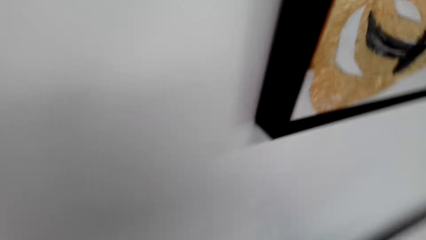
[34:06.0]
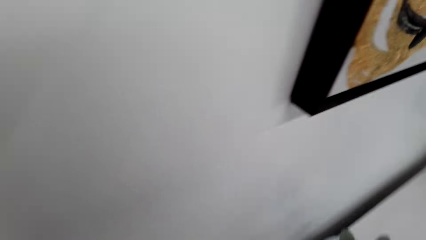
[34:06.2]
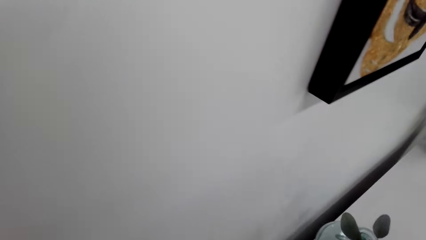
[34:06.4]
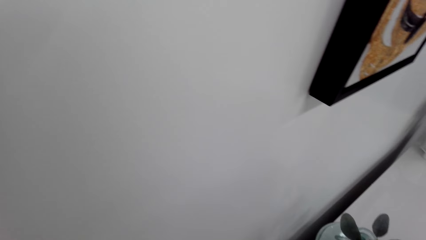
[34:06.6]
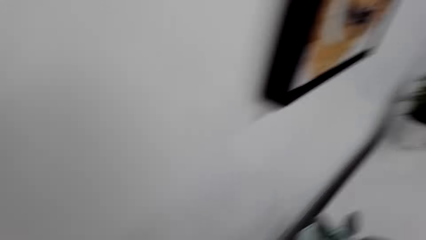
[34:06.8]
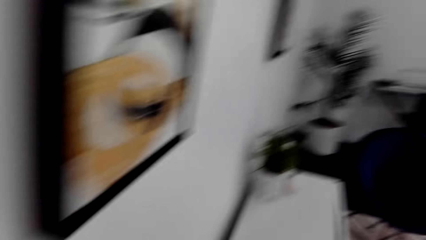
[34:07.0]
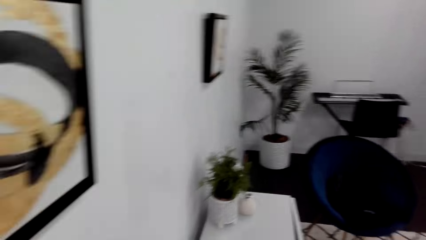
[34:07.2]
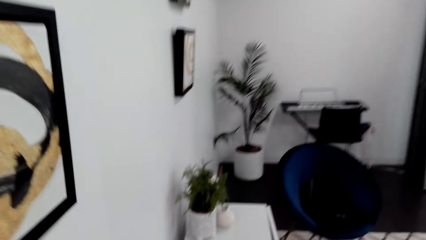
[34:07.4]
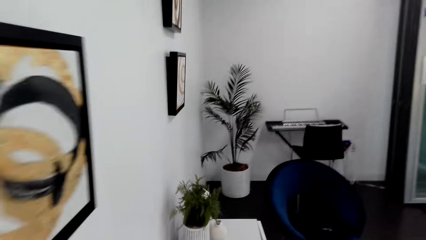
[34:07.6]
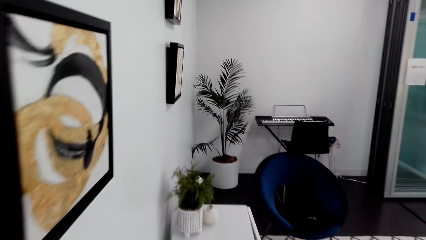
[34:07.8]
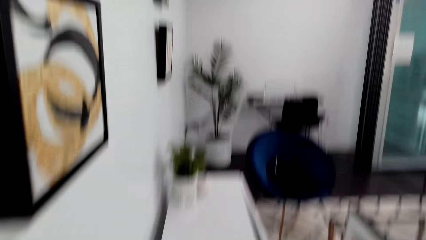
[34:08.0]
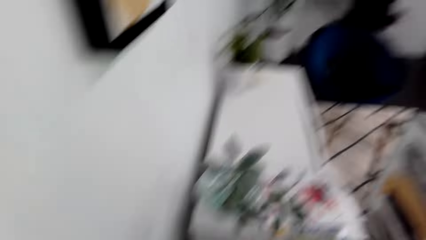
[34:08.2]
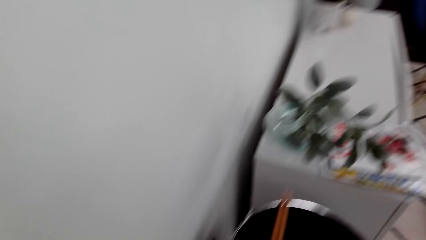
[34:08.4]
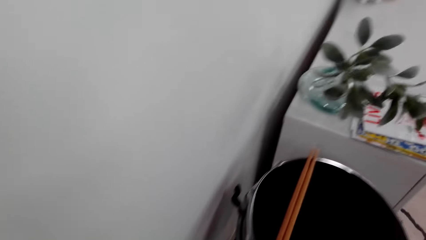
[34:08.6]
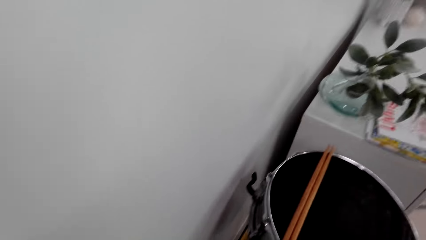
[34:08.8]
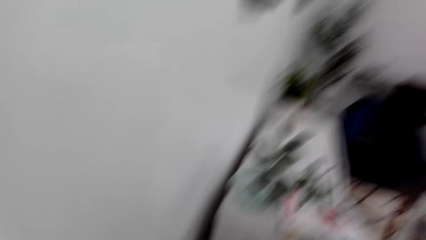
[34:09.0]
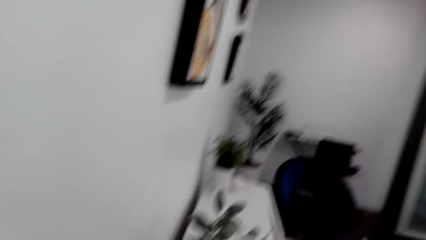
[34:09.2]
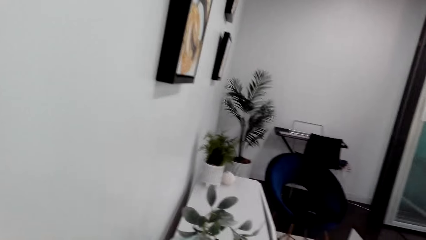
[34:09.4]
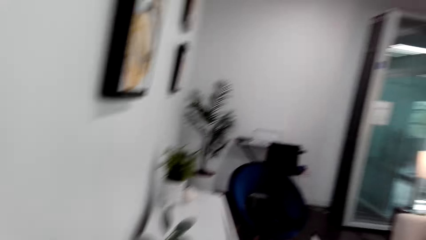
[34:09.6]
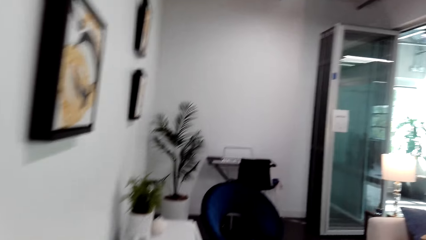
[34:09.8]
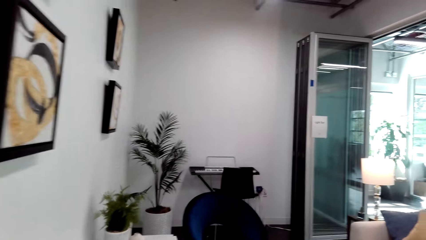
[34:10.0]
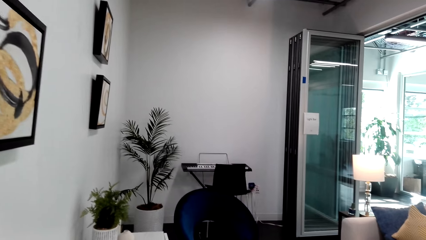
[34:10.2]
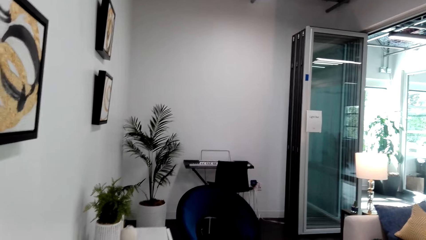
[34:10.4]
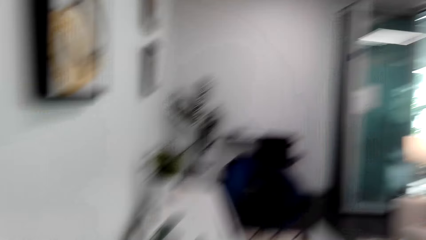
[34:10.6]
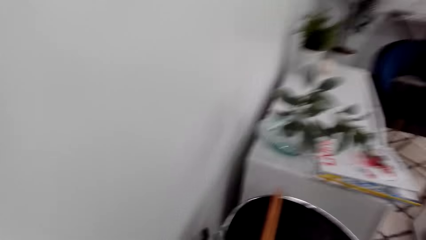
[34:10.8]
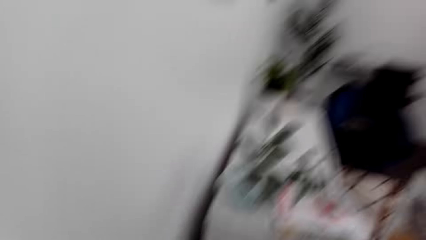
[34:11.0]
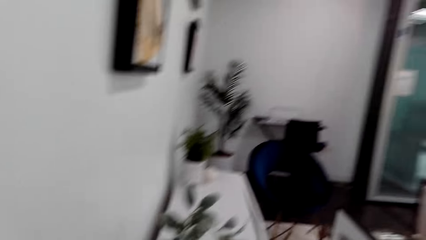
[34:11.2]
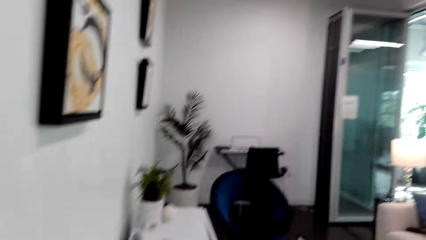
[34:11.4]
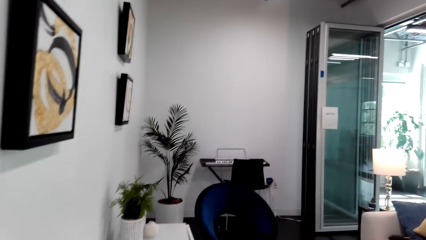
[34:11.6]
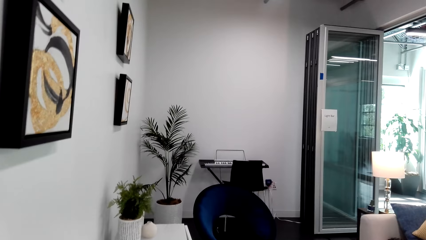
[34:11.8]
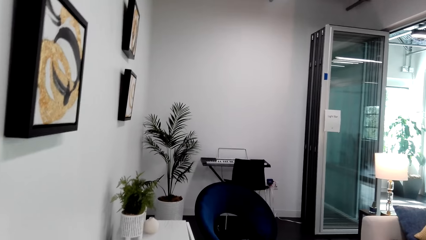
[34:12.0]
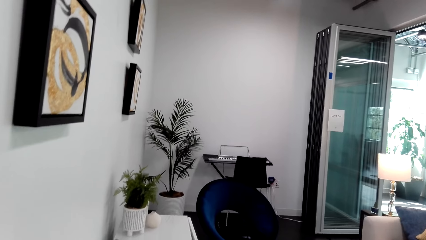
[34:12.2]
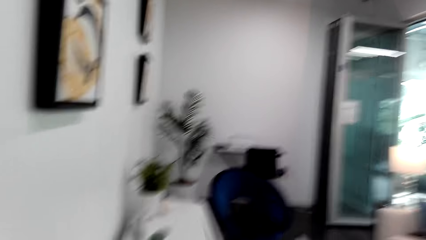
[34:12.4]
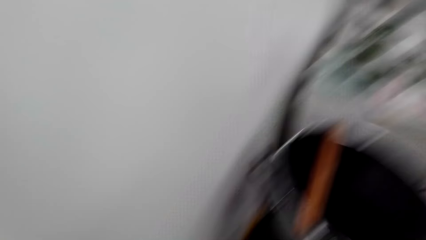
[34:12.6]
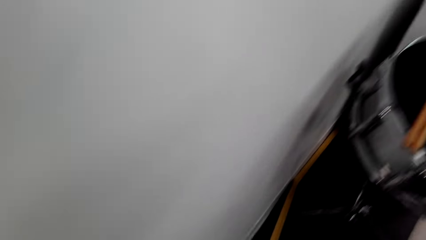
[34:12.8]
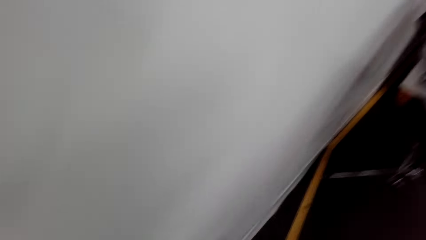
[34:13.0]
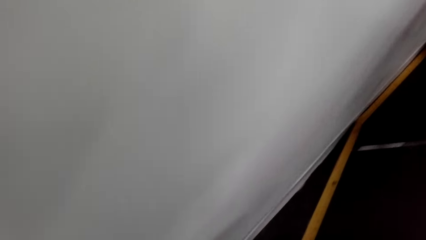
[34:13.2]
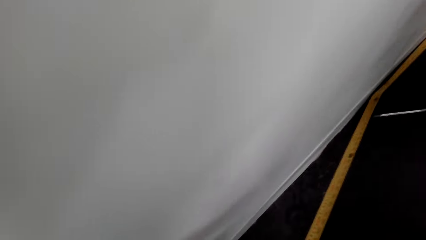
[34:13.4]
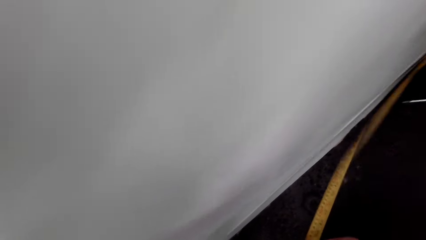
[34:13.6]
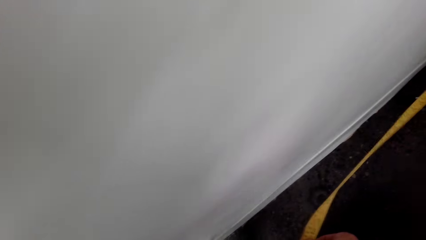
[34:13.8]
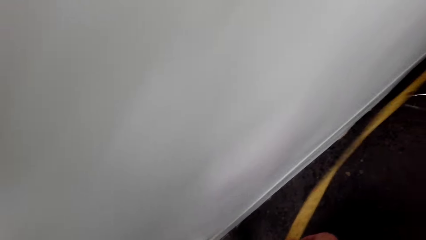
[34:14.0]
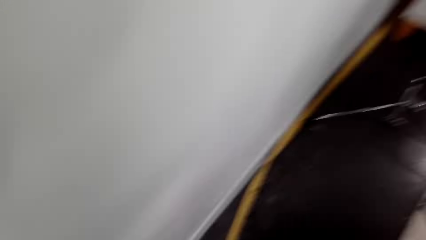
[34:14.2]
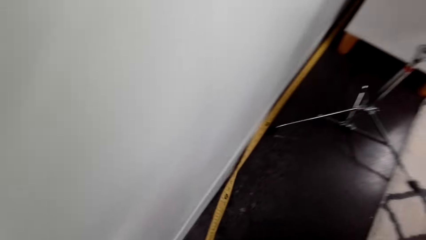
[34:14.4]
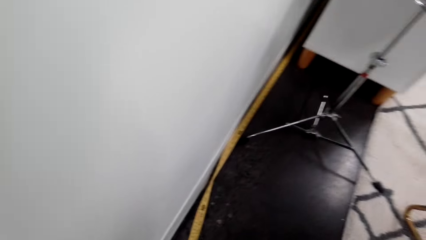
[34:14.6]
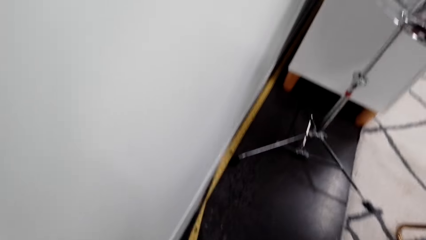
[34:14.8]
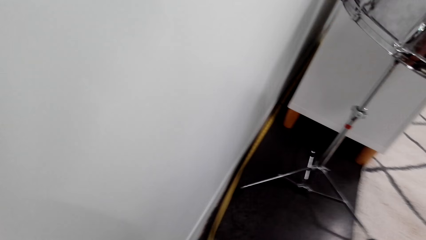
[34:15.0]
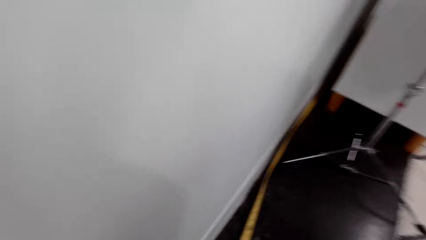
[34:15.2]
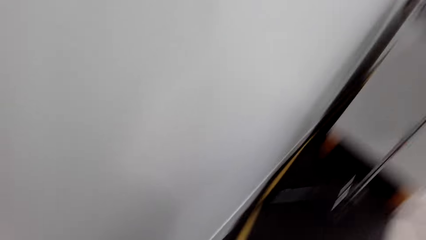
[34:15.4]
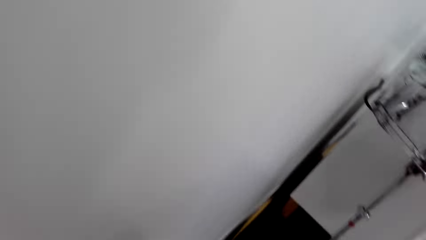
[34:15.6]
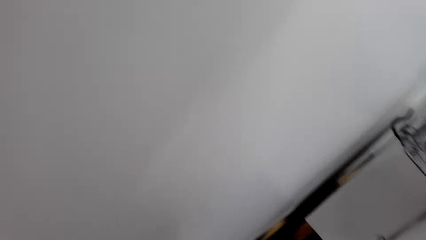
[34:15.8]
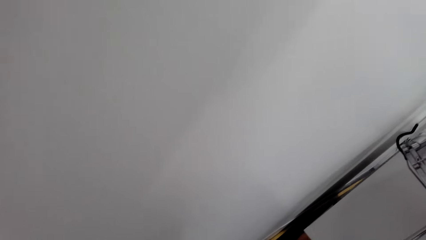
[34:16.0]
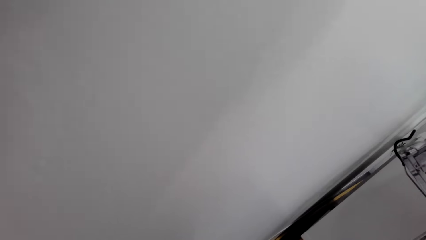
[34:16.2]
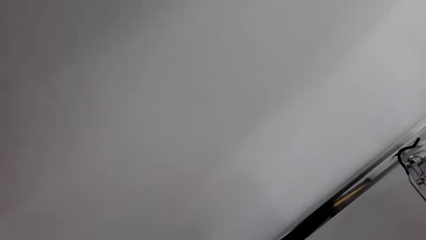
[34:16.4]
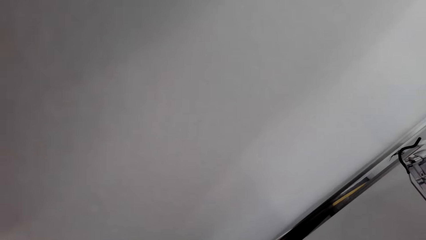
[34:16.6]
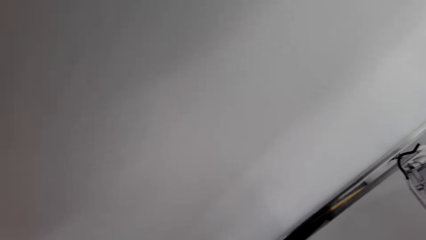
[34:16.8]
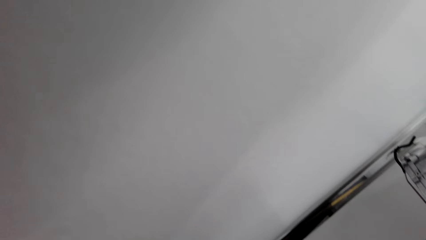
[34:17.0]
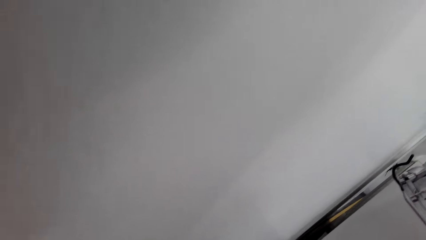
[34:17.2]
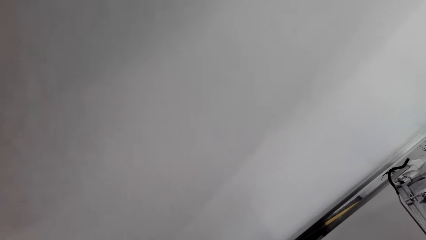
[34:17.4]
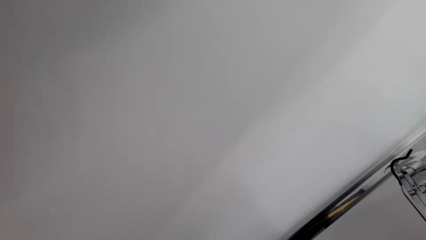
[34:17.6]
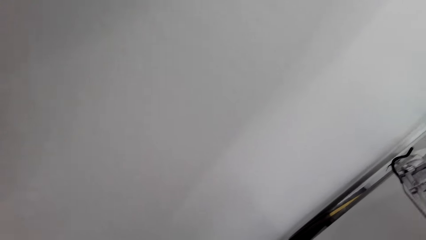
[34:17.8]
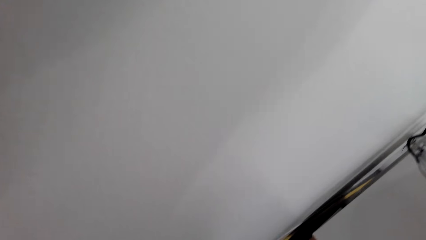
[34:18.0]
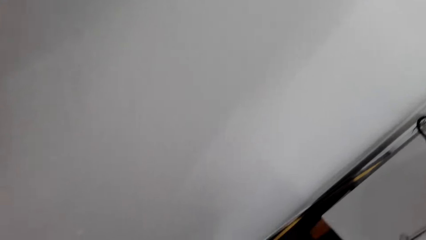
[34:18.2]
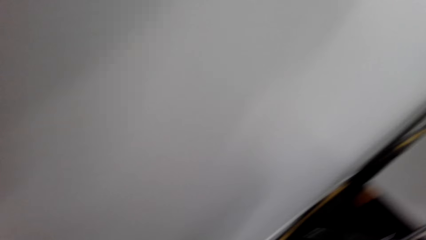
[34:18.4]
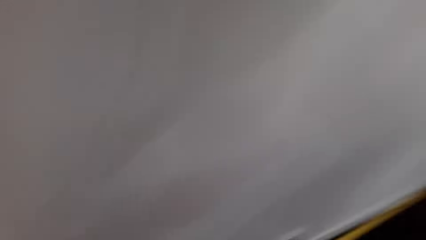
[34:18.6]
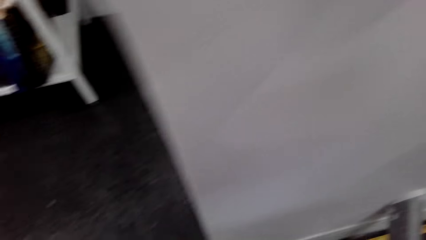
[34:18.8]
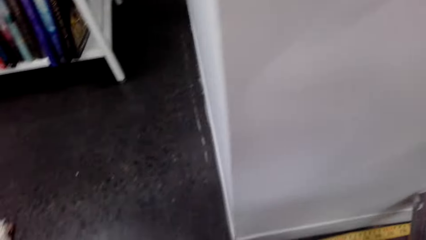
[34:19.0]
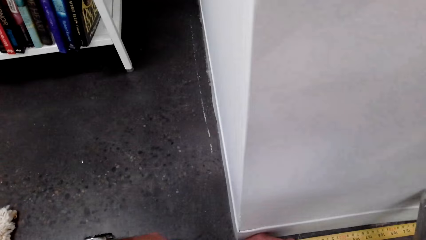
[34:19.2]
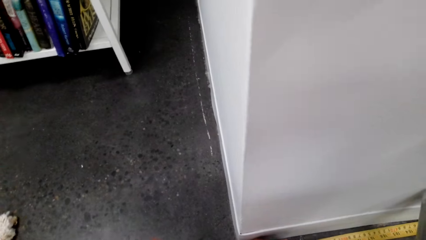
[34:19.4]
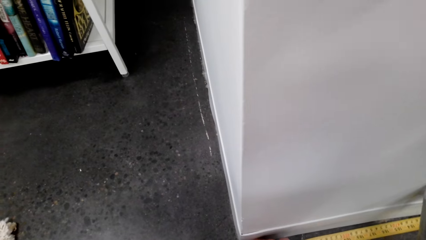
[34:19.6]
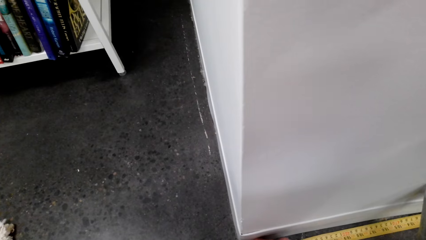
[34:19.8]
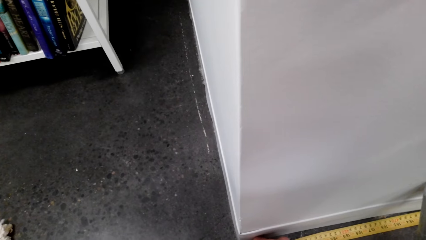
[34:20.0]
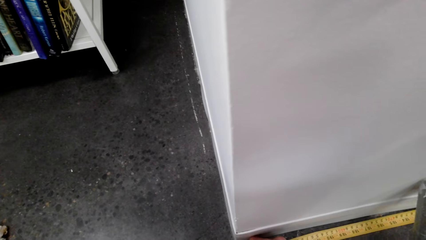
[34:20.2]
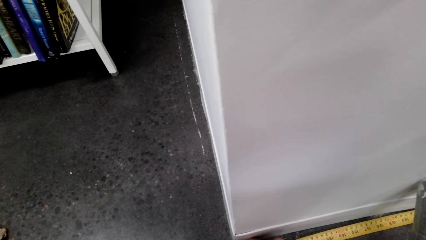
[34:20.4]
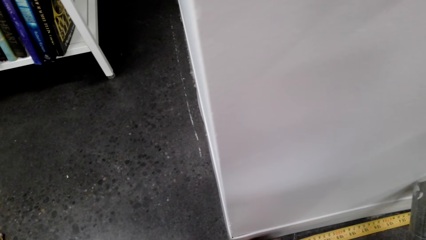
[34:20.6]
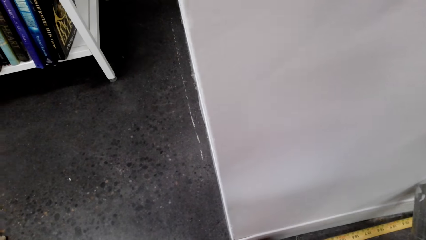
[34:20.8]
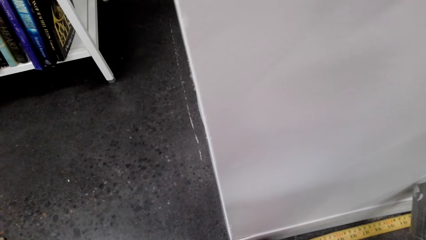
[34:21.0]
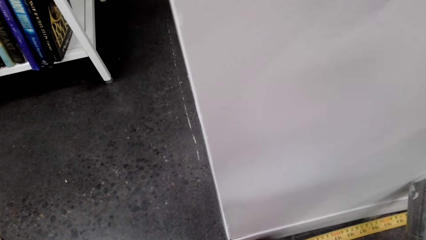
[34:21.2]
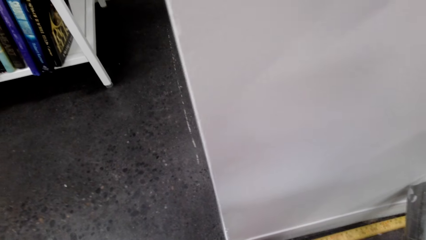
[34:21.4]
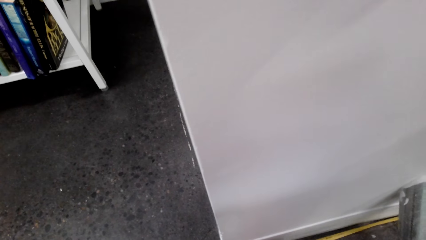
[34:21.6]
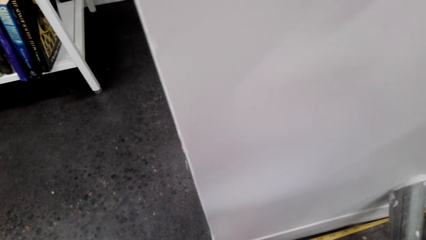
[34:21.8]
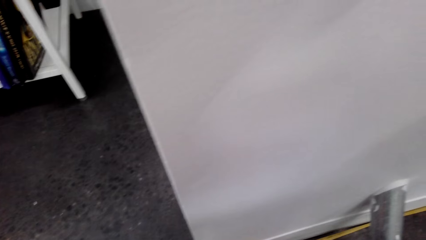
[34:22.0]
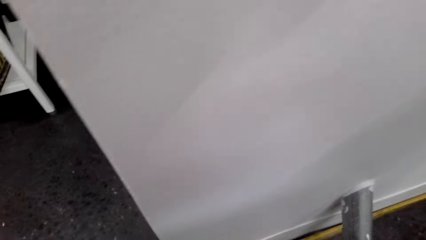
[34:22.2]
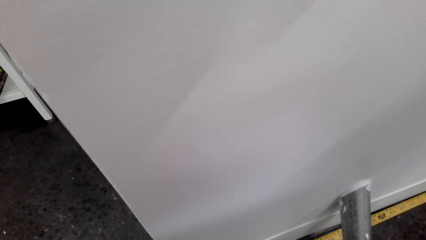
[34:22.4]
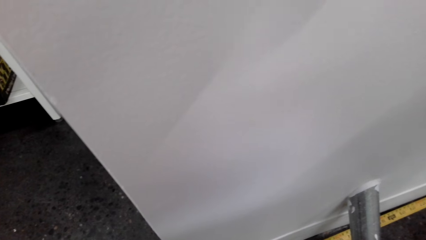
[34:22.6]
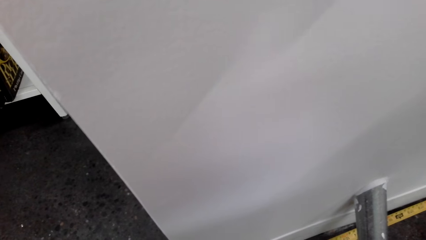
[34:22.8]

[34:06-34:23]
The camera wearer looks around. They measure a wall with a measuring tape.
